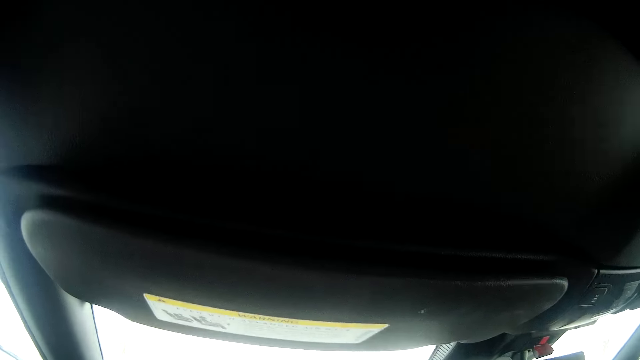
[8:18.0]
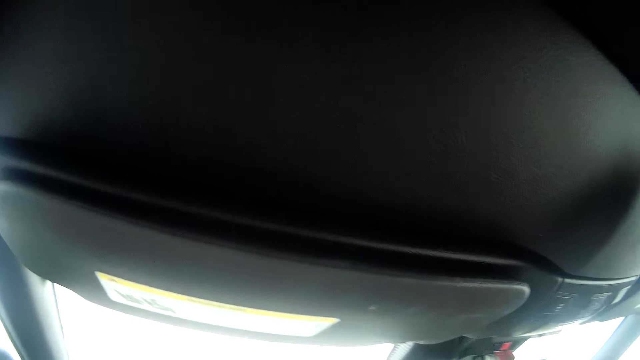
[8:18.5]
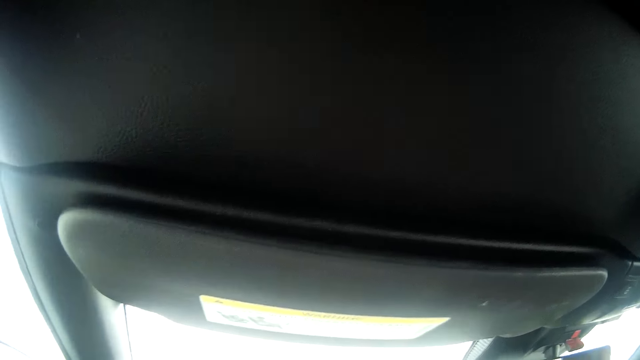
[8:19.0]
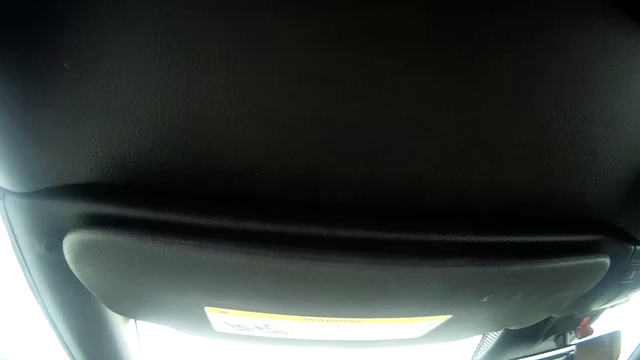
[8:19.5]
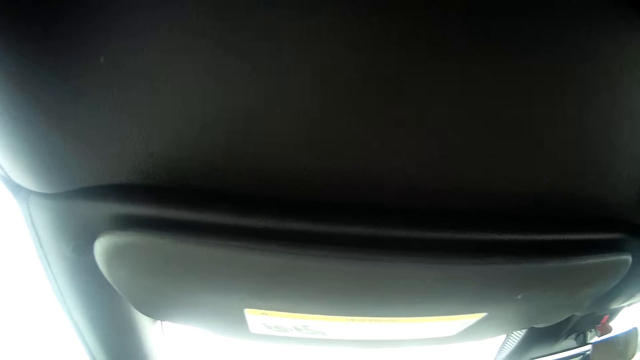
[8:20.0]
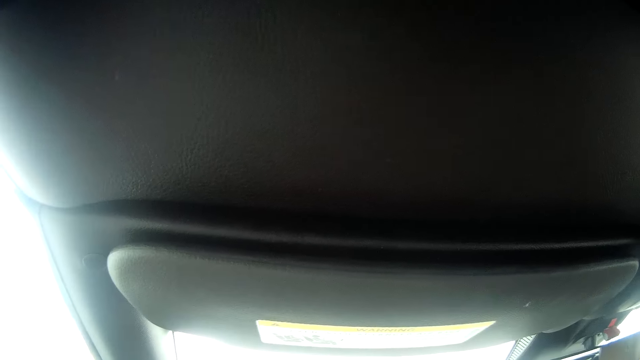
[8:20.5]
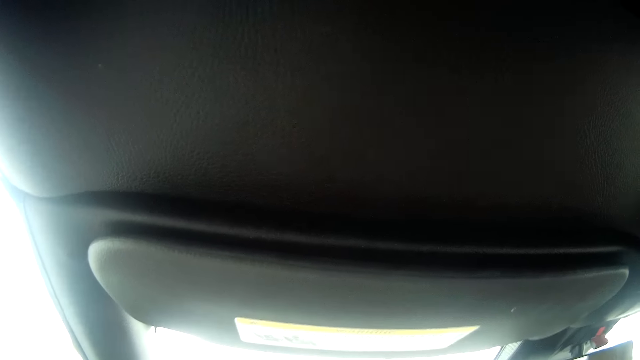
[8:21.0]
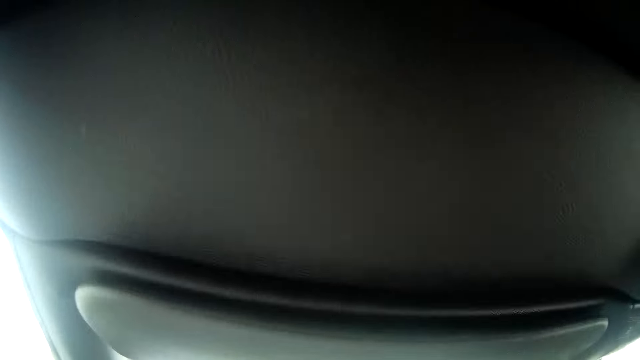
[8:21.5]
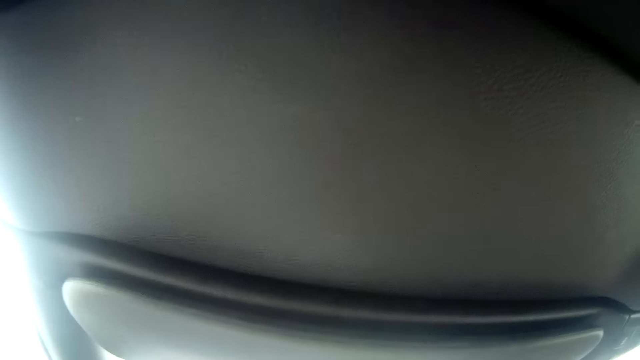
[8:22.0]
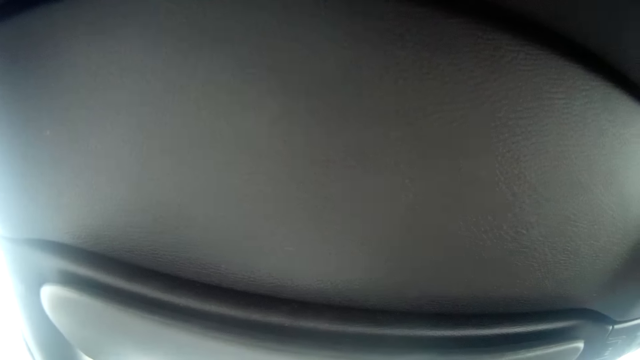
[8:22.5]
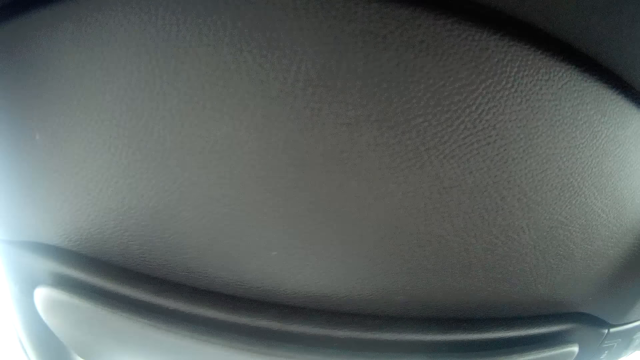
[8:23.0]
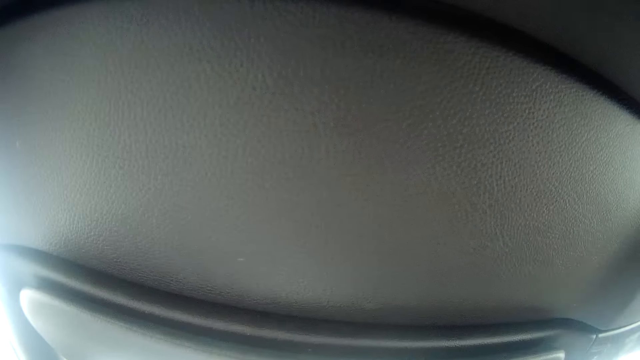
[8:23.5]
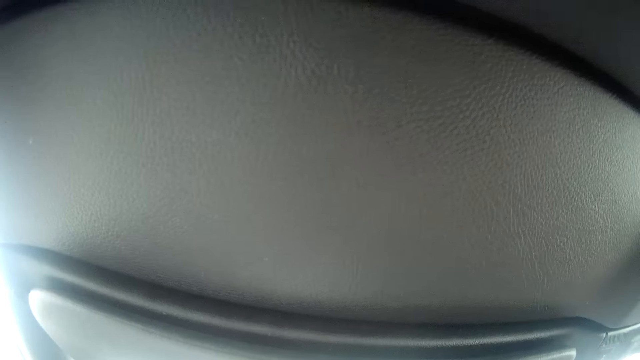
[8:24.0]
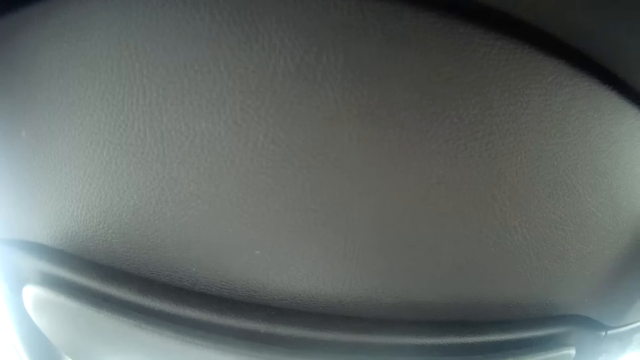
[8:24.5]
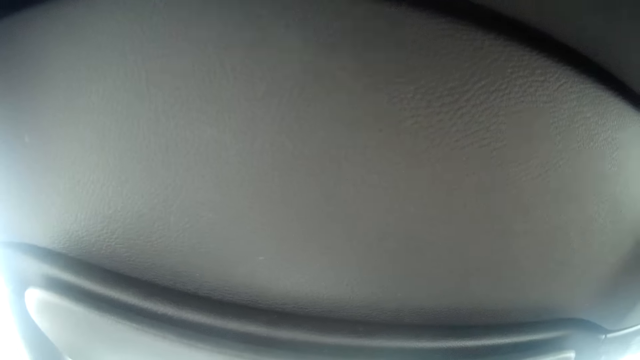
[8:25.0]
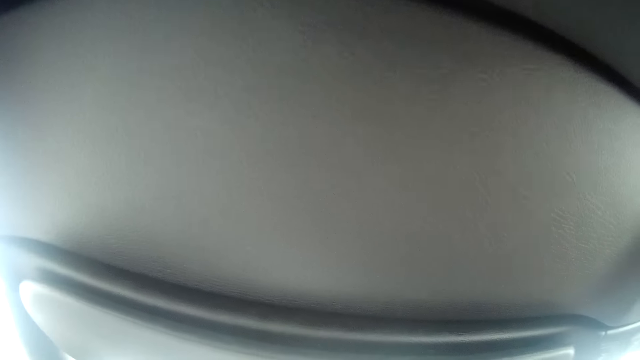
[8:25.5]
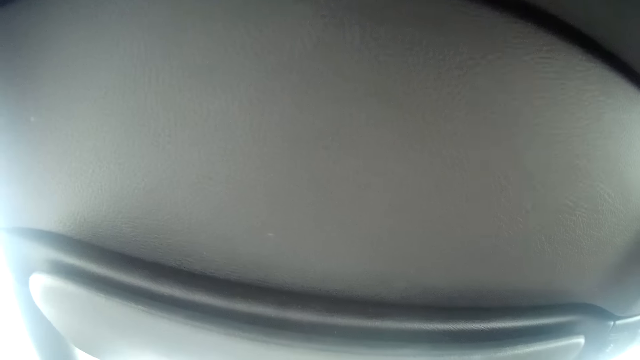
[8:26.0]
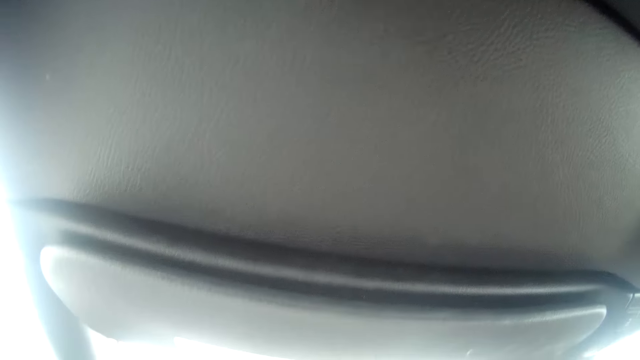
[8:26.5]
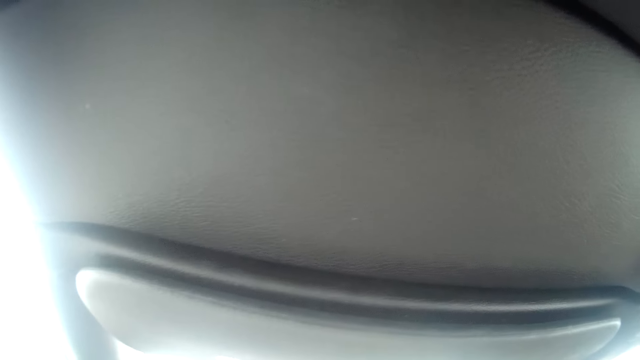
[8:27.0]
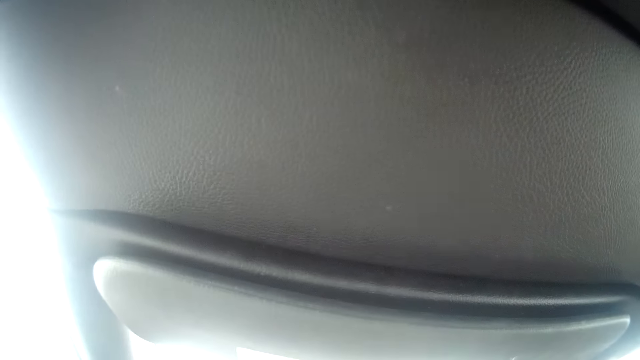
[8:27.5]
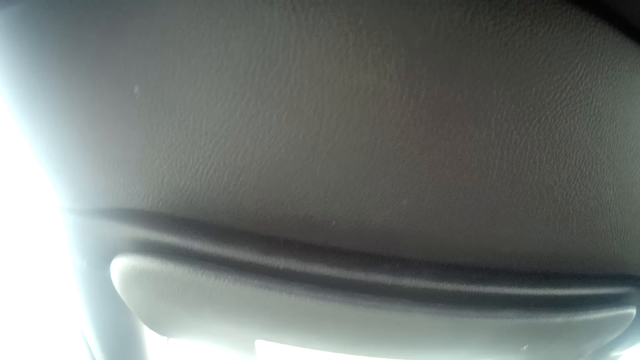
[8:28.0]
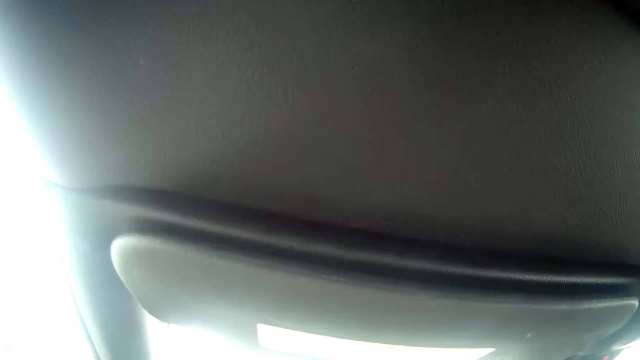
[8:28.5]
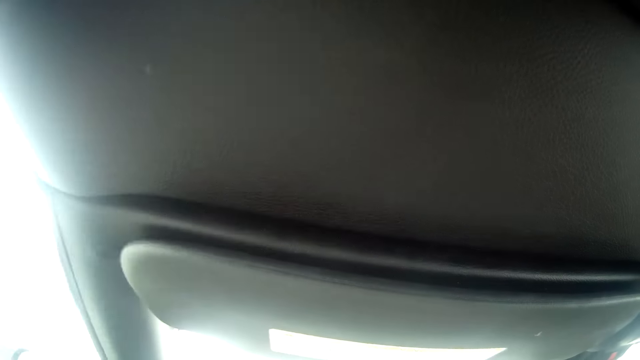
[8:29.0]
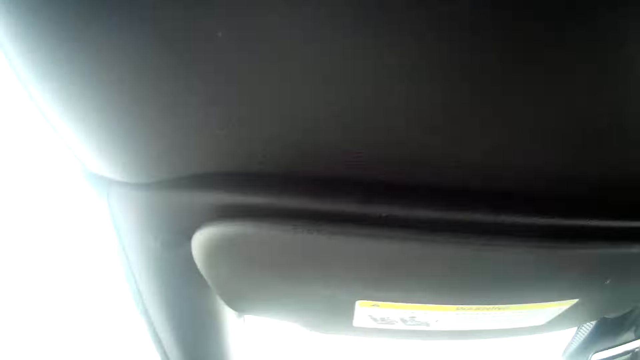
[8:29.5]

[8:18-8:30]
The camera wearer looks up.

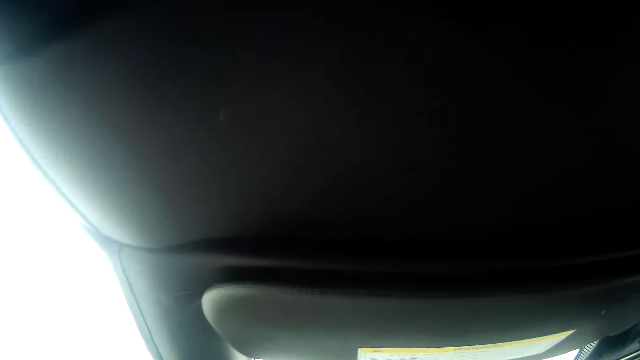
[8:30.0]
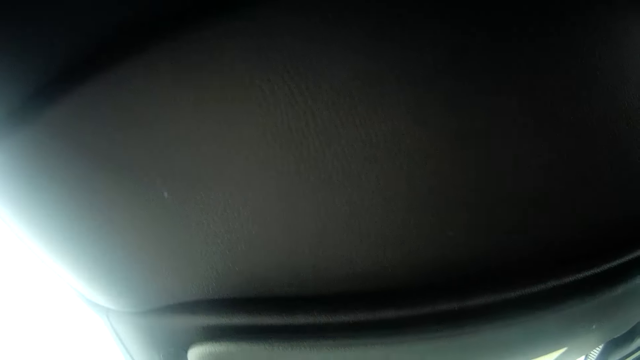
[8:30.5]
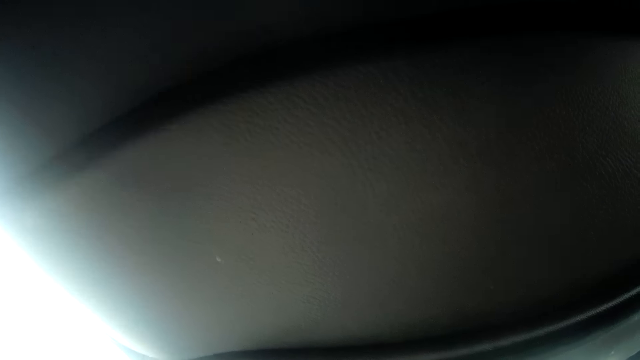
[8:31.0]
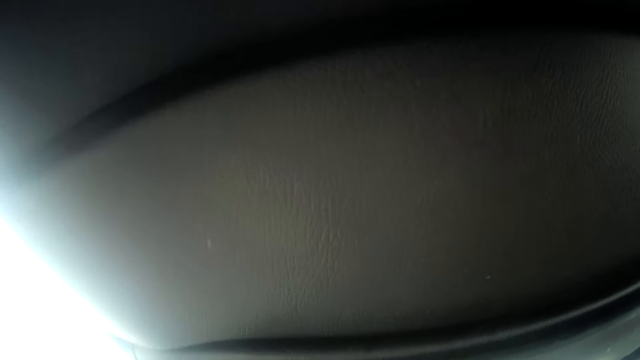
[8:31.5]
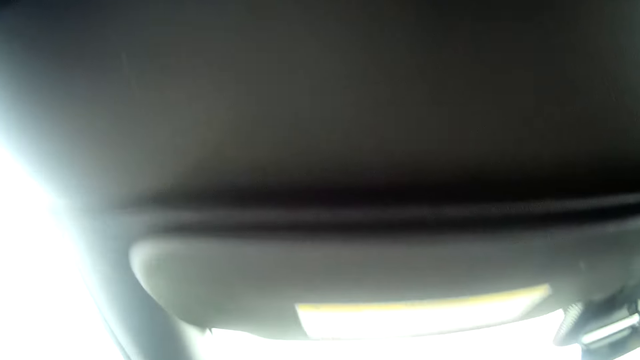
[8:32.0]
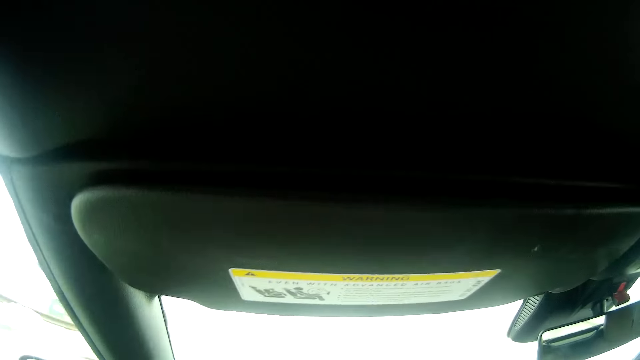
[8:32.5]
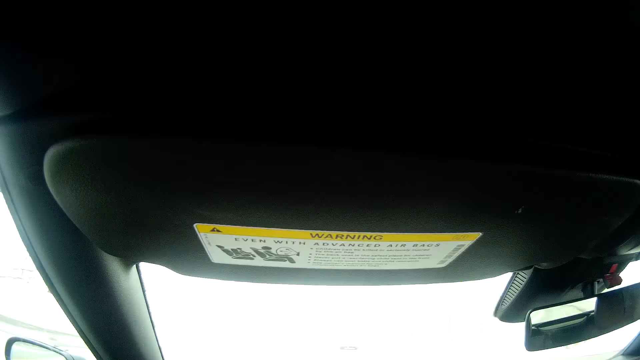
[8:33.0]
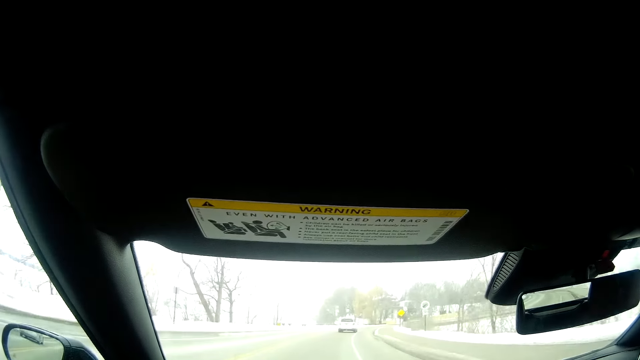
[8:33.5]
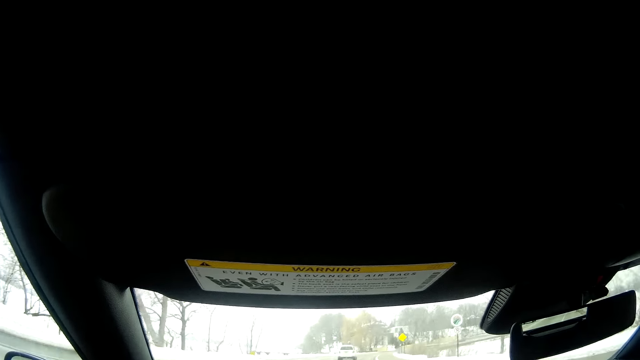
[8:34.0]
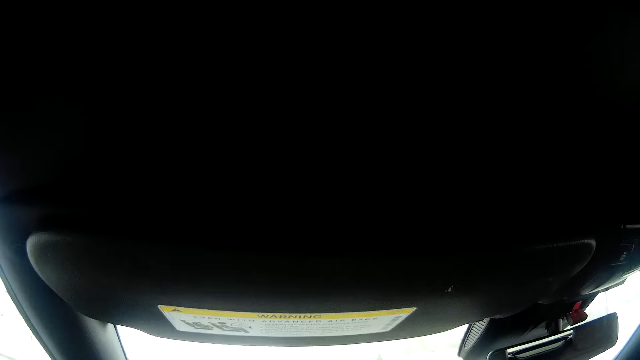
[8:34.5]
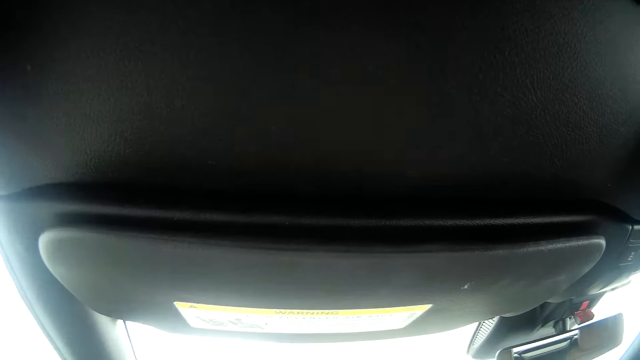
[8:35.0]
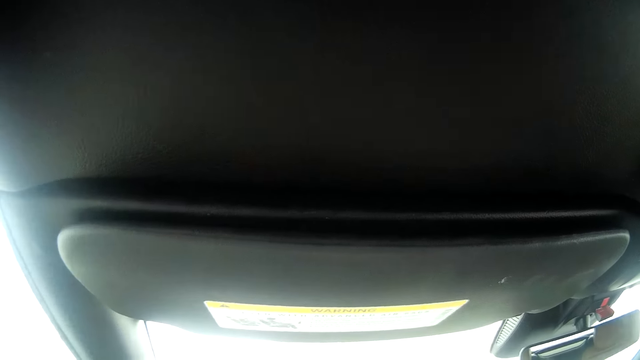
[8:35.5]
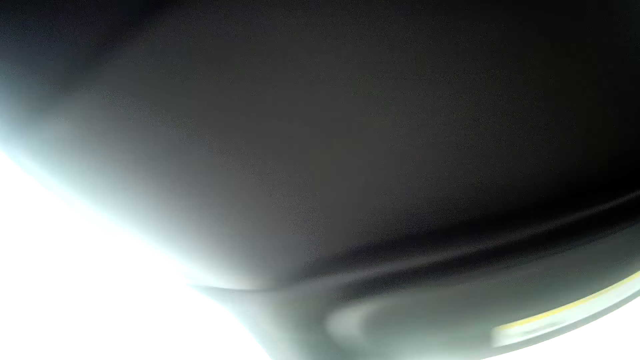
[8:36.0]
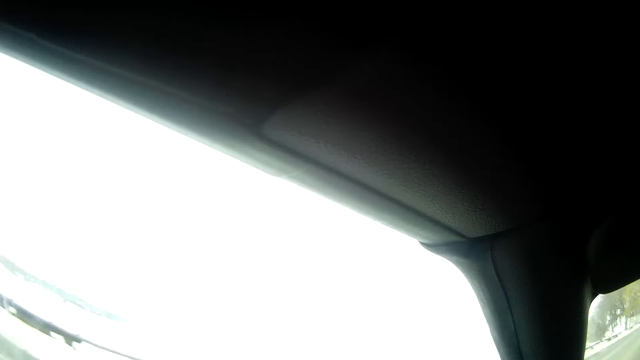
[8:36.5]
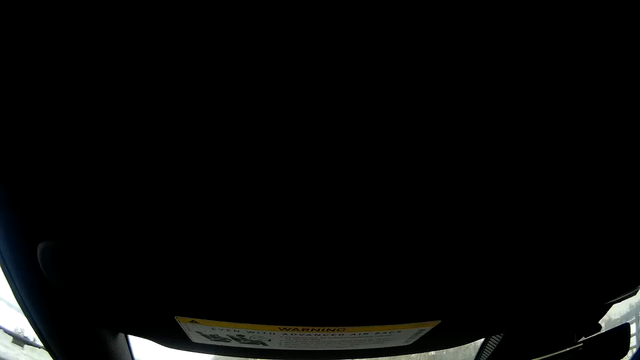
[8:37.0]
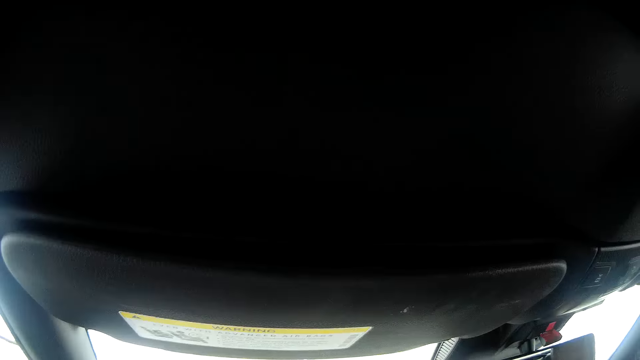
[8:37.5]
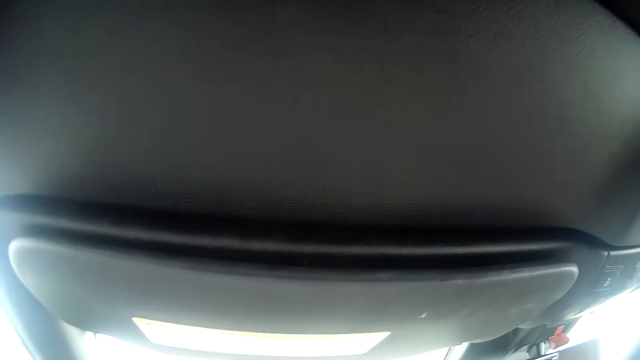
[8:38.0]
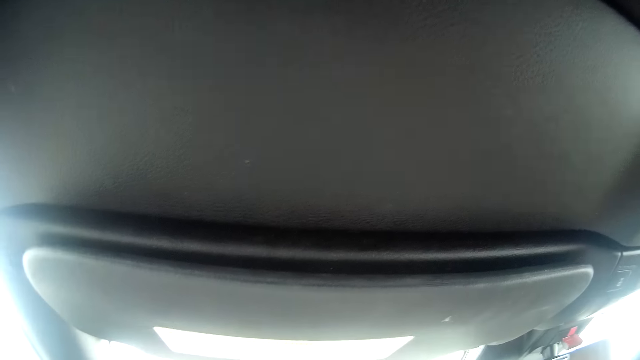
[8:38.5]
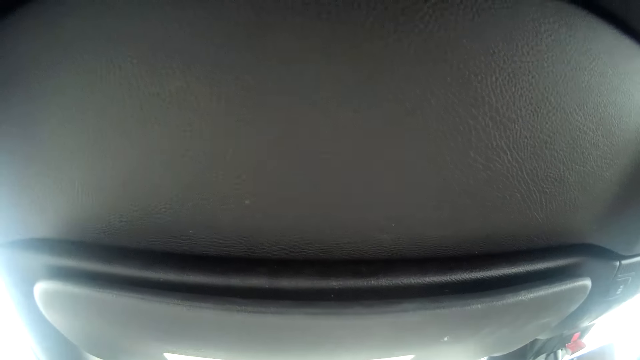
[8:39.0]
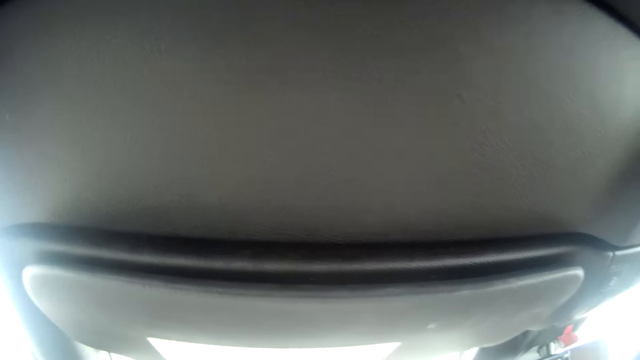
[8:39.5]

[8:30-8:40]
The camera wearer looks up. They look to the left.
